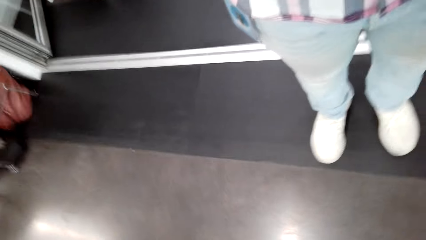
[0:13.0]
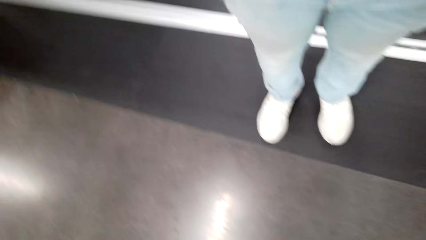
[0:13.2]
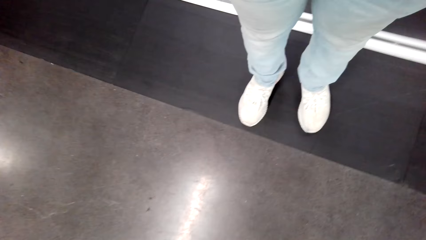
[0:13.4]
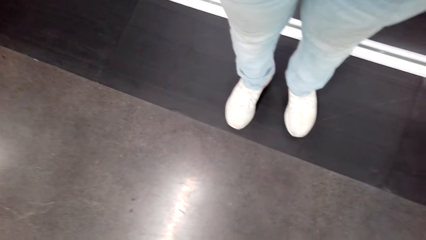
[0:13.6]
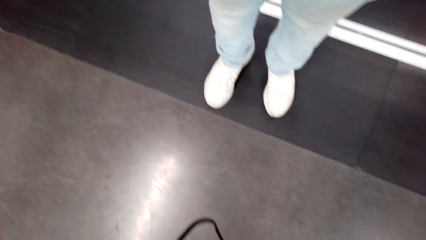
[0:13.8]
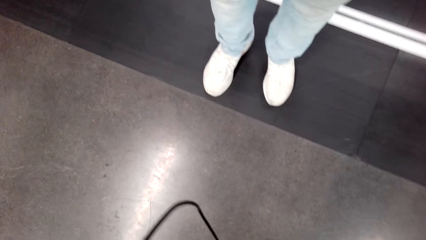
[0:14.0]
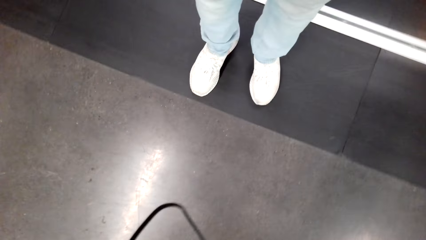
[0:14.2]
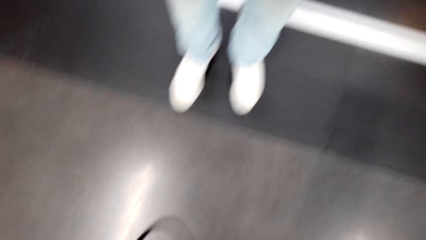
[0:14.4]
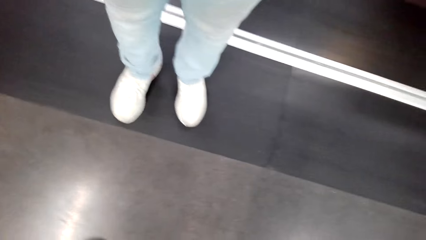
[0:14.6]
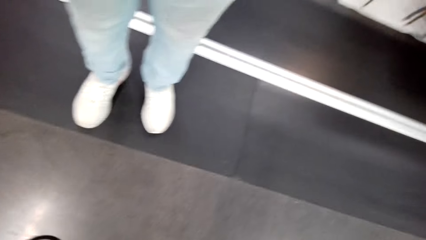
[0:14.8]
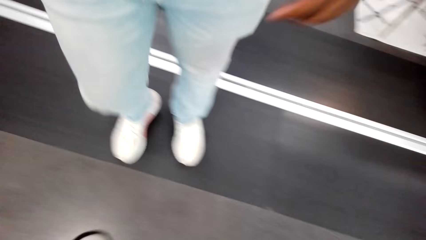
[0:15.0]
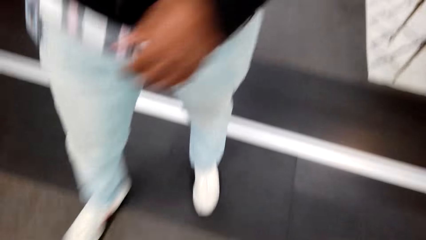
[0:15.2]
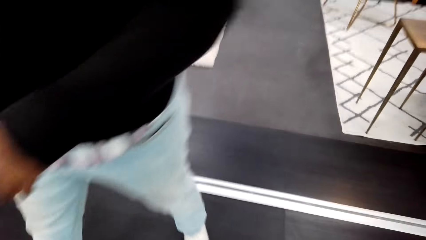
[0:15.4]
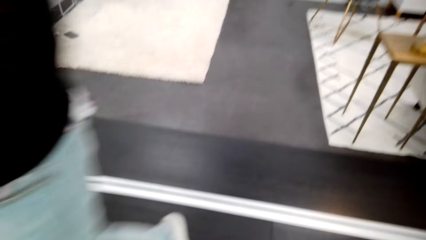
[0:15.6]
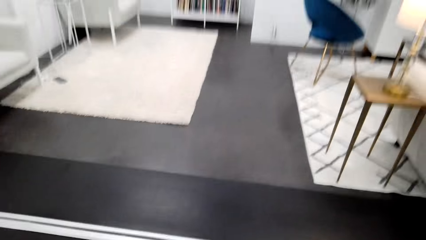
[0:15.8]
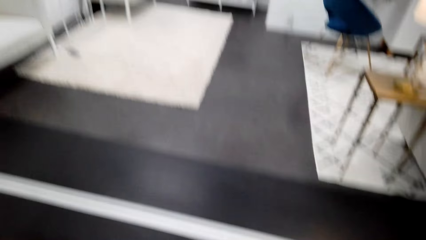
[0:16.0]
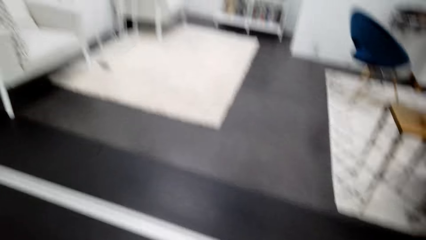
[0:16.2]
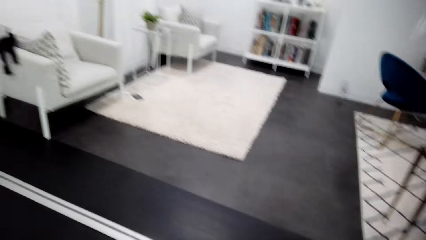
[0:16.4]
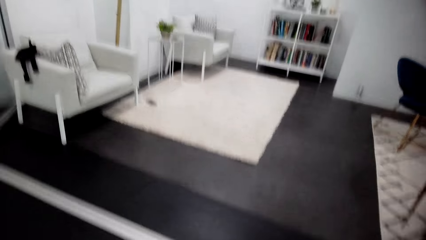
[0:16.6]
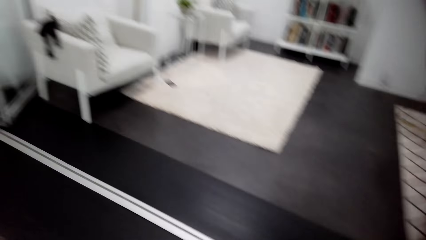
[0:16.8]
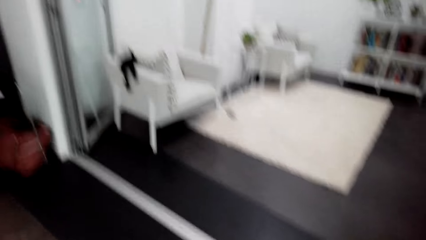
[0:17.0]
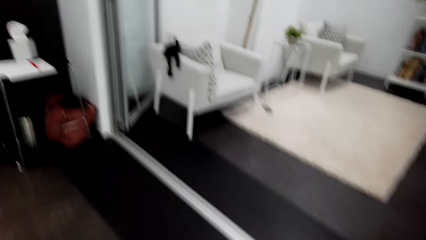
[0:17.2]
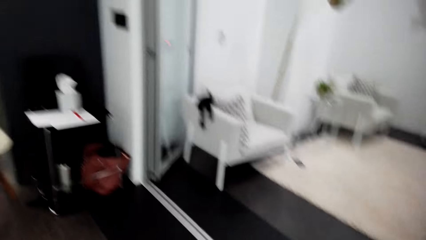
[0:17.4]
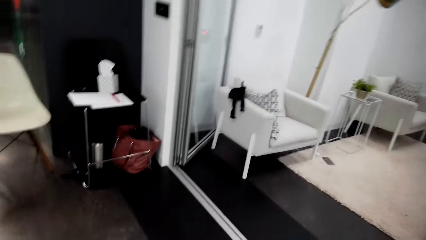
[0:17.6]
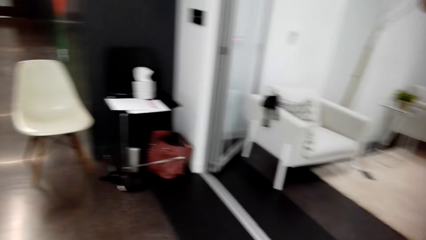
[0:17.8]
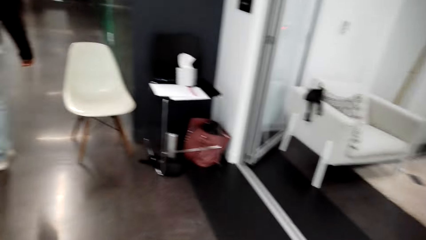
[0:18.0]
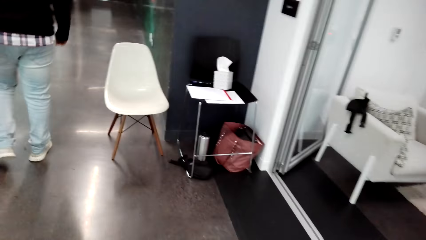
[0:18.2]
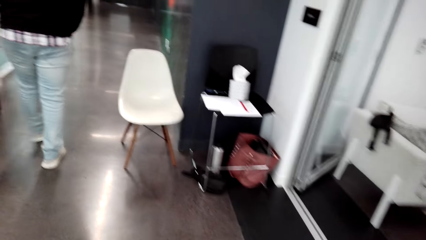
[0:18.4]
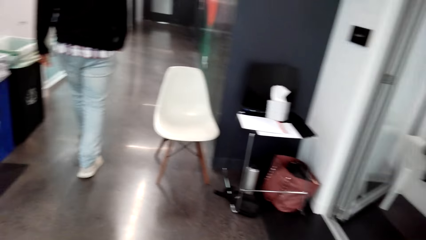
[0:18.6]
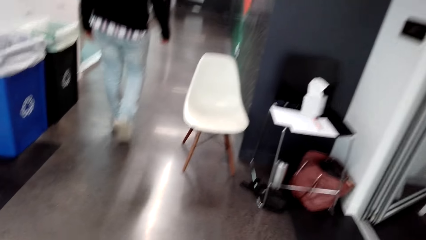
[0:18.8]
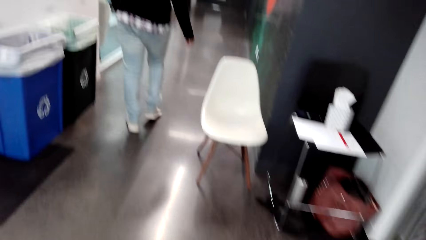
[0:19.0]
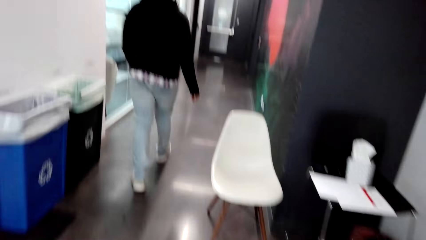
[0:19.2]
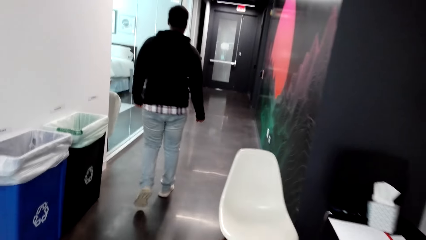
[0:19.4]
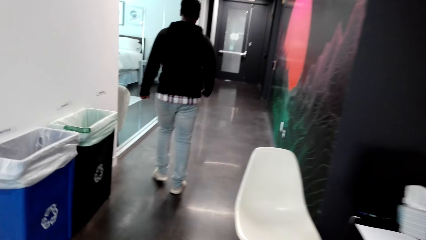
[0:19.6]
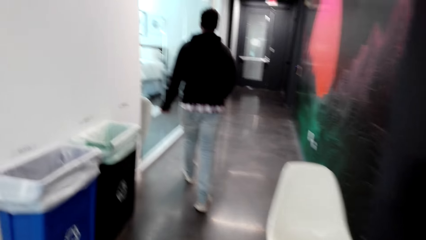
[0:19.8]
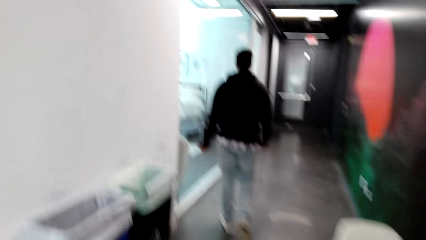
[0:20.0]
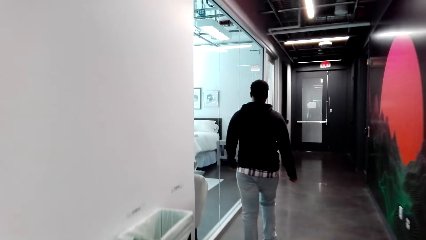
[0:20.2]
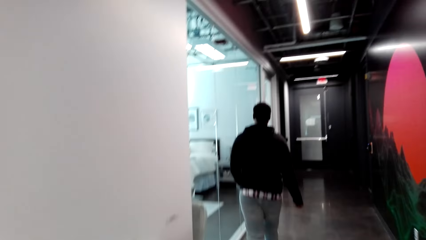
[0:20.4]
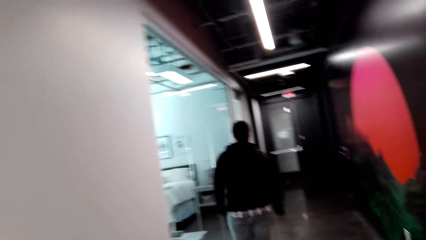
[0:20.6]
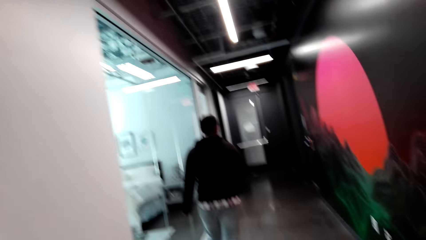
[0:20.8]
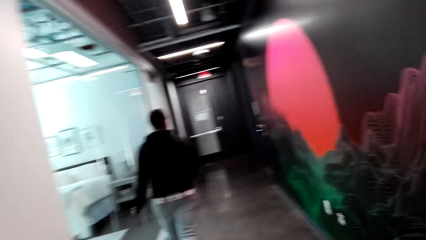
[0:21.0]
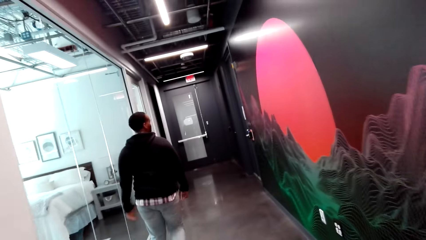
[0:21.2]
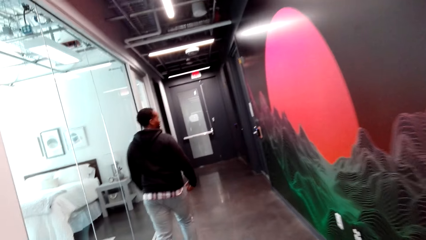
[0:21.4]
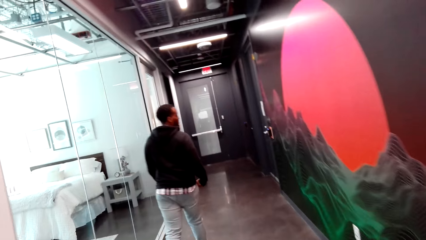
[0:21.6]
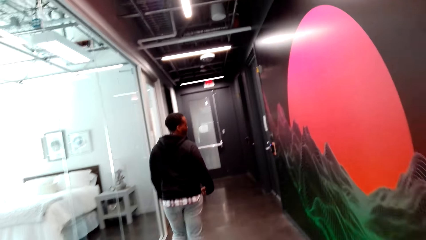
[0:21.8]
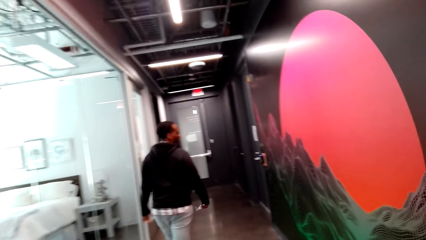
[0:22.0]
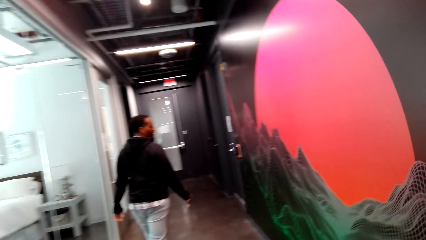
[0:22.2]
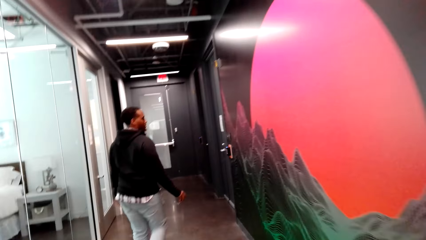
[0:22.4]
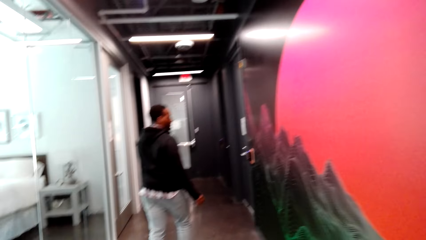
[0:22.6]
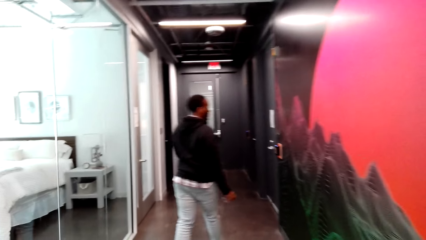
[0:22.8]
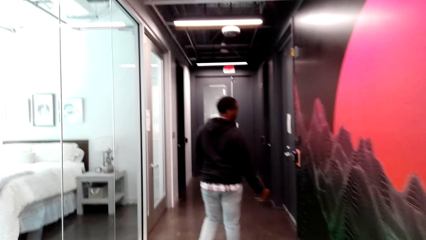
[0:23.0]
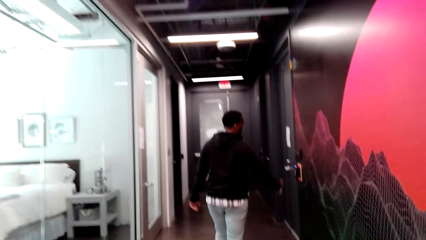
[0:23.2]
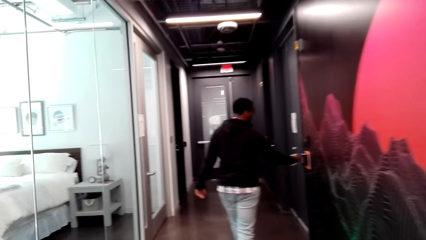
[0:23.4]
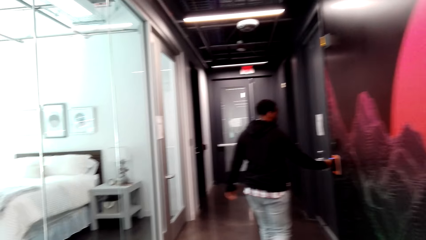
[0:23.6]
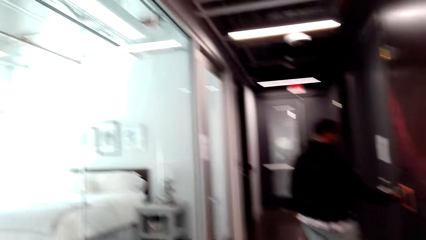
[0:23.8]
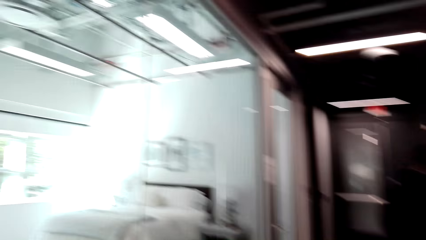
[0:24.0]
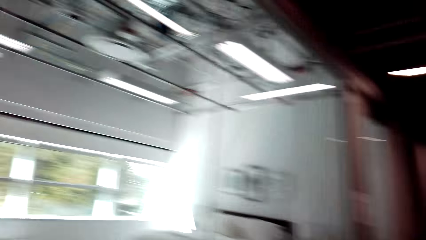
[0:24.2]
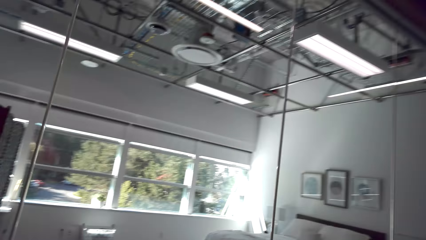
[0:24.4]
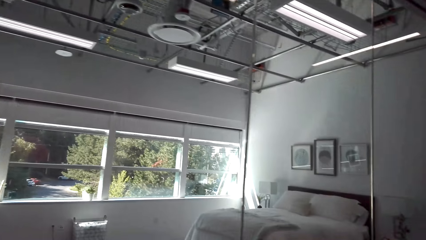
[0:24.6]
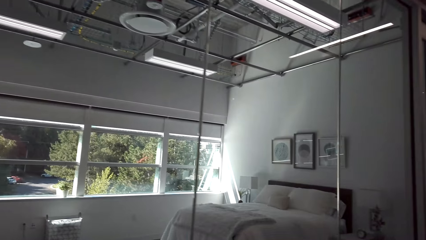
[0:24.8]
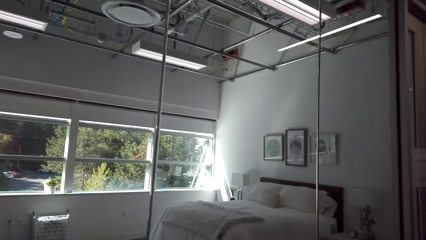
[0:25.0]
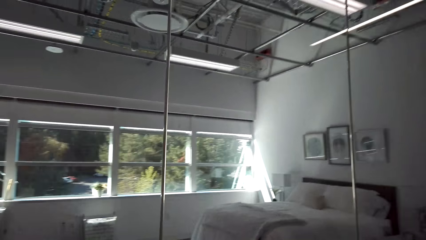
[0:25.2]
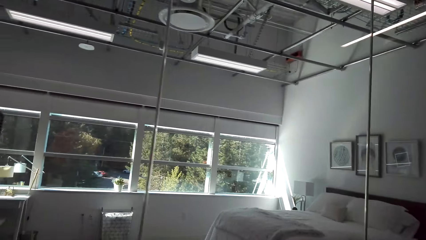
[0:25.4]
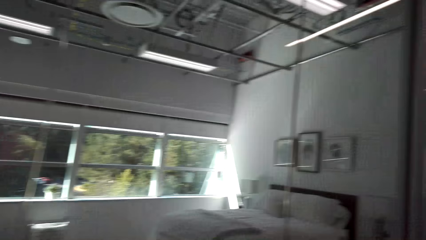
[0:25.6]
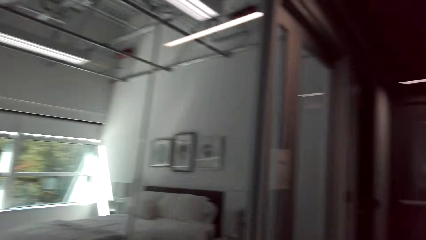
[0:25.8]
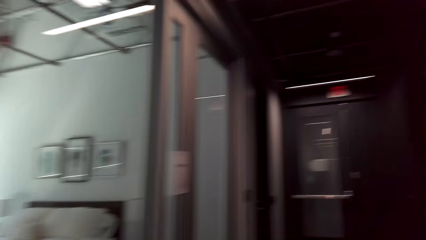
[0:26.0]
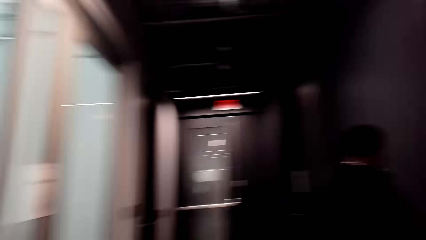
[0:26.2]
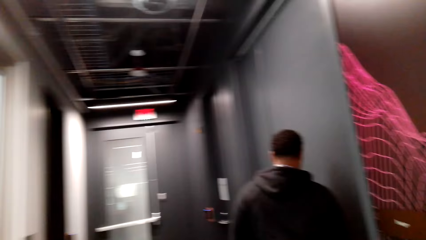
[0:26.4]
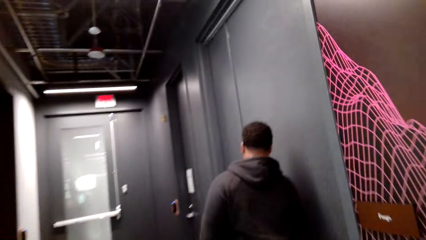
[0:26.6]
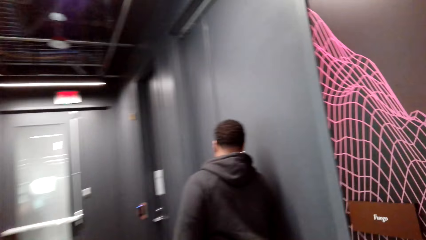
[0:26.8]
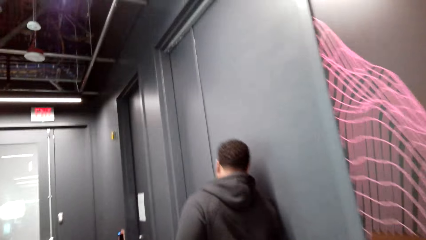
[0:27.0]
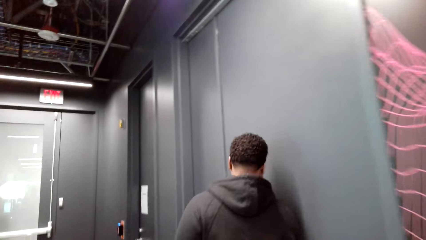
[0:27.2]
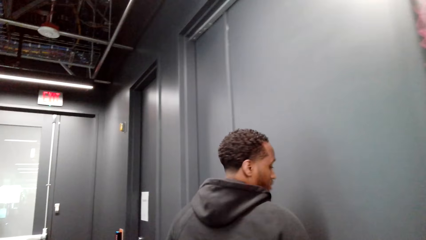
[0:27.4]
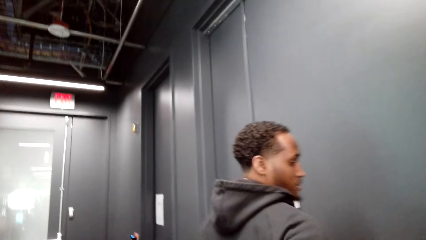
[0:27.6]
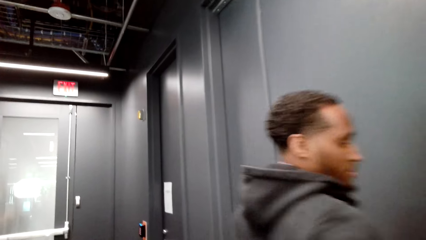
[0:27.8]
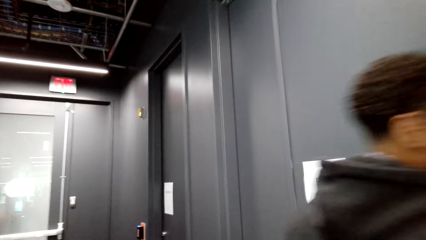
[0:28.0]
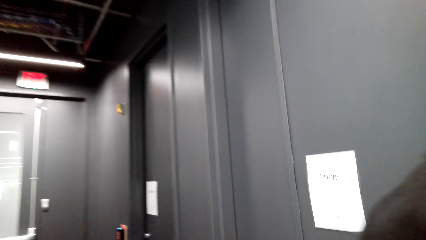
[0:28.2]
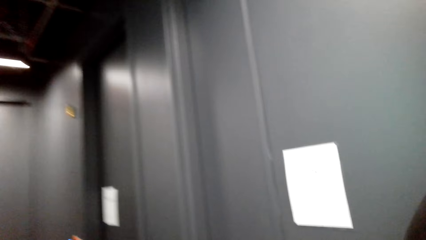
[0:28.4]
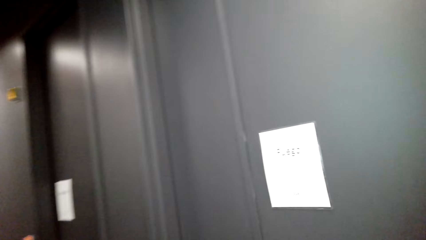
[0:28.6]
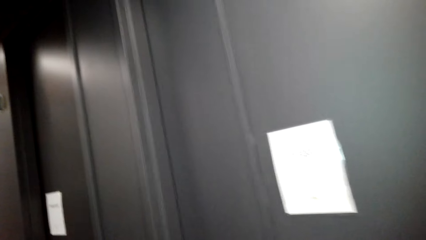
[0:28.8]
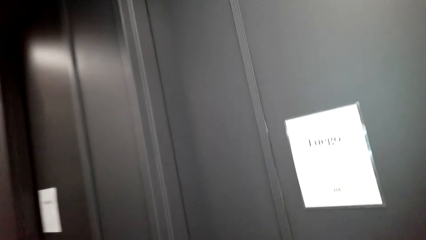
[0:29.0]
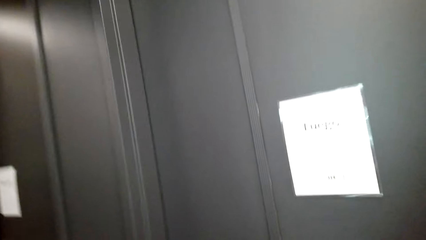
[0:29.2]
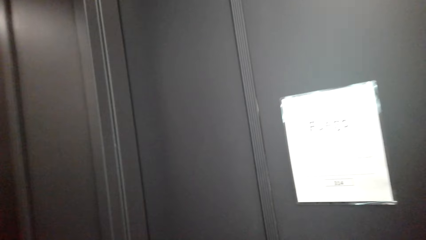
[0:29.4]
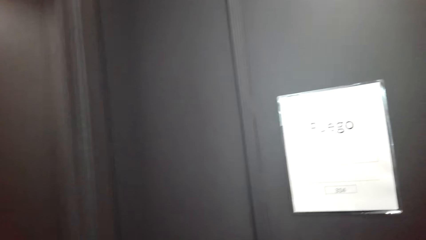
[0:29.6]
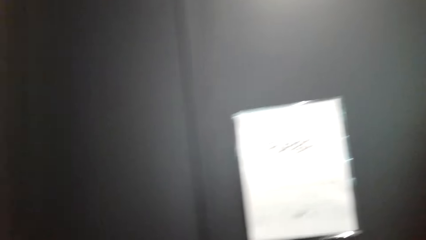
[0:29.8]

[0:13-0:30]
A man adjusts the camera. The man walks away from the camera wearer. The camera wearer talks to the man. The man walks around the house. The camera wearer walks behind the man. They walk in the room. The man holds the door knob. The camera wearer looks around the house. The man walks beside the wall.
